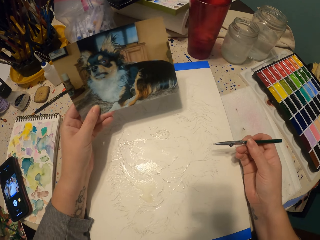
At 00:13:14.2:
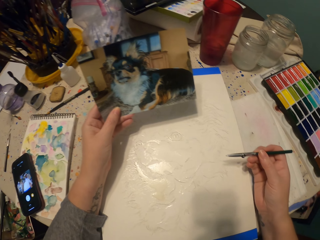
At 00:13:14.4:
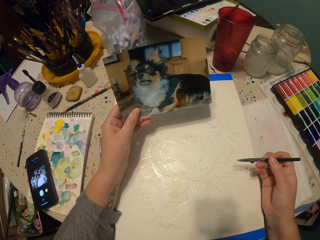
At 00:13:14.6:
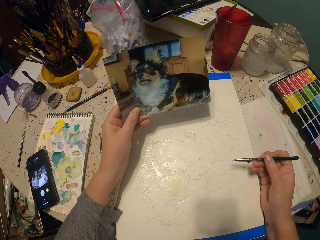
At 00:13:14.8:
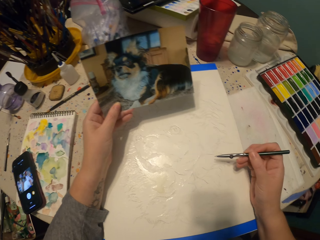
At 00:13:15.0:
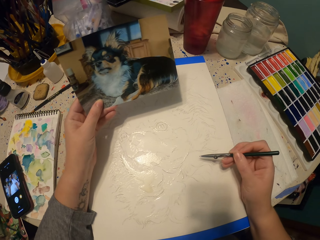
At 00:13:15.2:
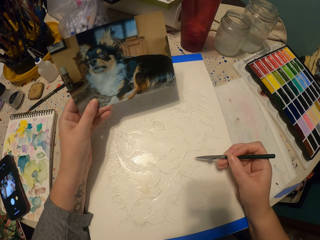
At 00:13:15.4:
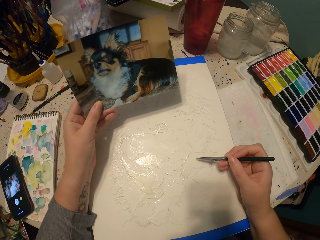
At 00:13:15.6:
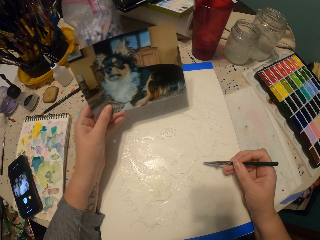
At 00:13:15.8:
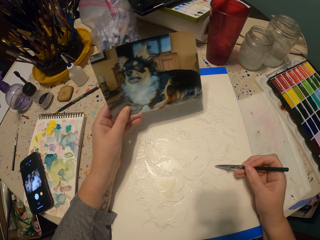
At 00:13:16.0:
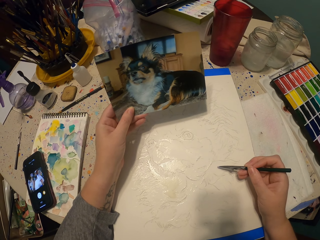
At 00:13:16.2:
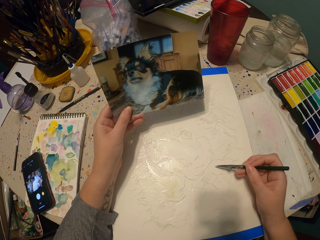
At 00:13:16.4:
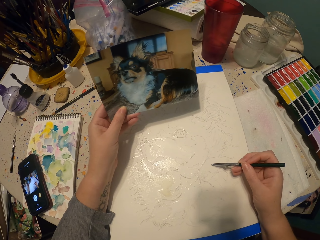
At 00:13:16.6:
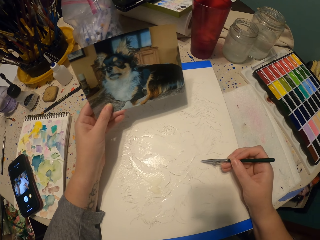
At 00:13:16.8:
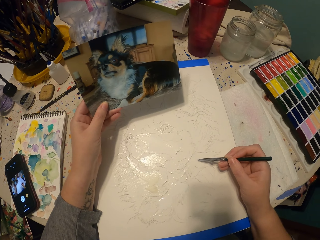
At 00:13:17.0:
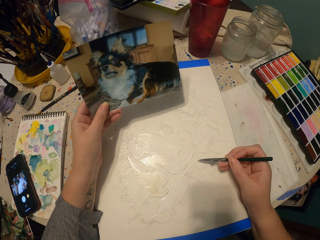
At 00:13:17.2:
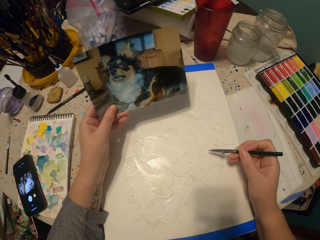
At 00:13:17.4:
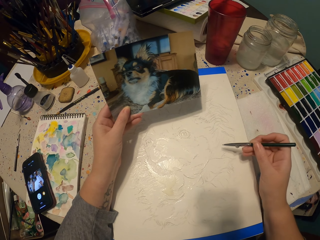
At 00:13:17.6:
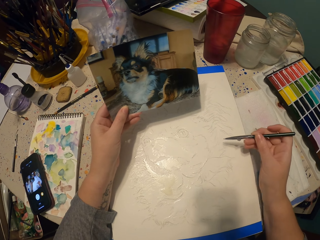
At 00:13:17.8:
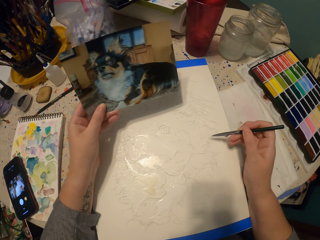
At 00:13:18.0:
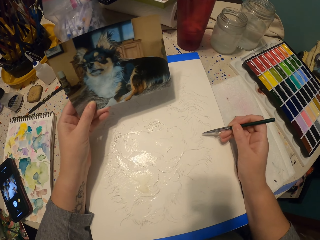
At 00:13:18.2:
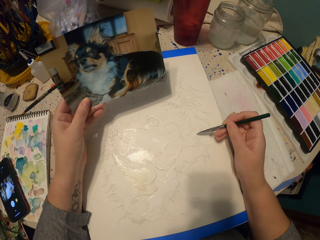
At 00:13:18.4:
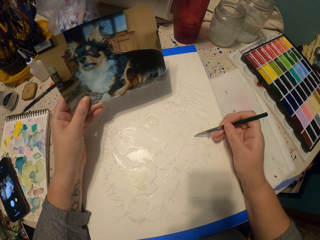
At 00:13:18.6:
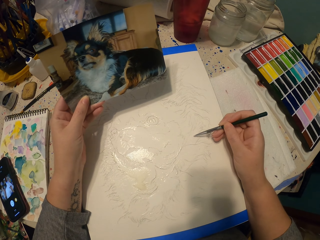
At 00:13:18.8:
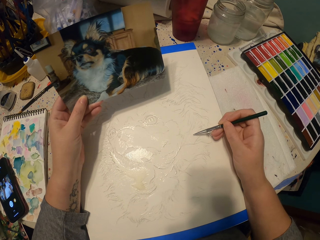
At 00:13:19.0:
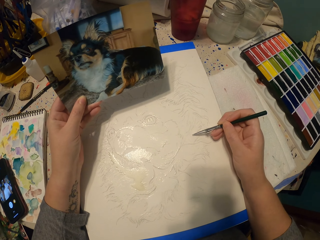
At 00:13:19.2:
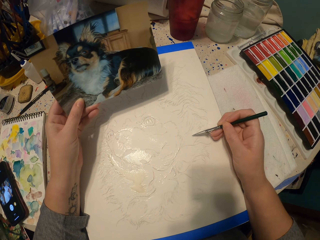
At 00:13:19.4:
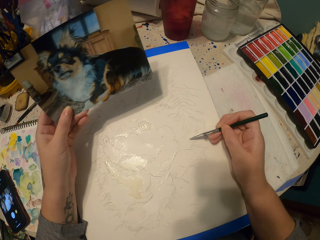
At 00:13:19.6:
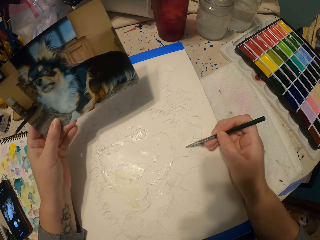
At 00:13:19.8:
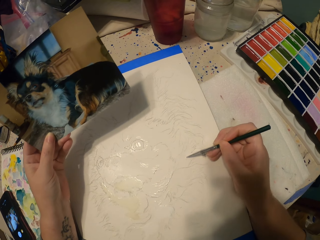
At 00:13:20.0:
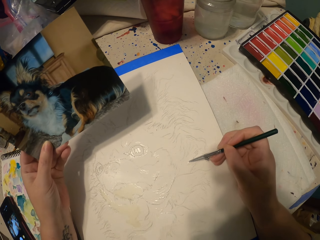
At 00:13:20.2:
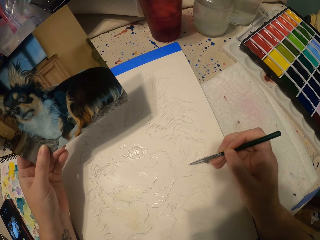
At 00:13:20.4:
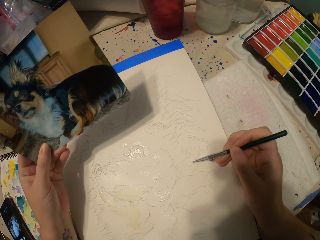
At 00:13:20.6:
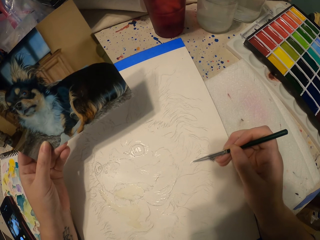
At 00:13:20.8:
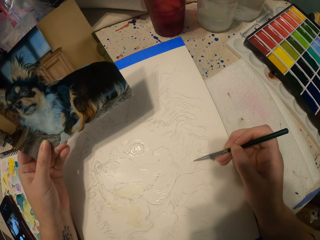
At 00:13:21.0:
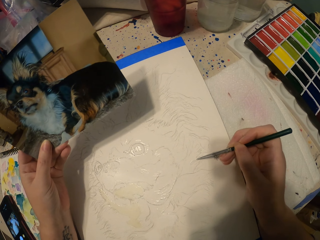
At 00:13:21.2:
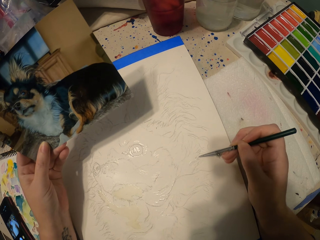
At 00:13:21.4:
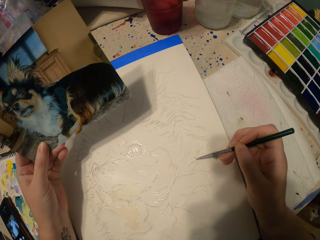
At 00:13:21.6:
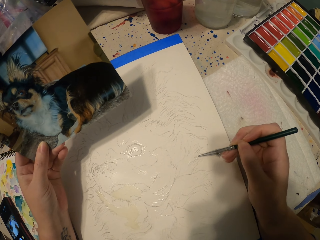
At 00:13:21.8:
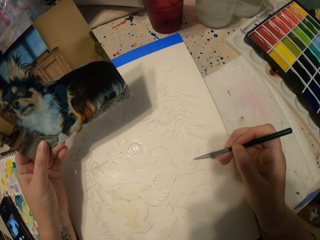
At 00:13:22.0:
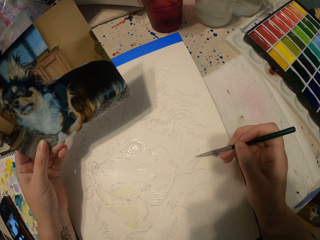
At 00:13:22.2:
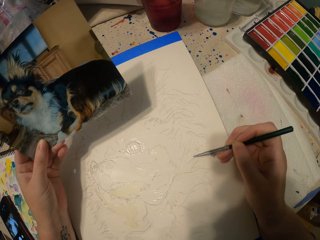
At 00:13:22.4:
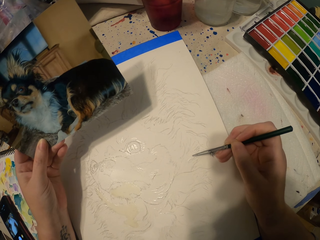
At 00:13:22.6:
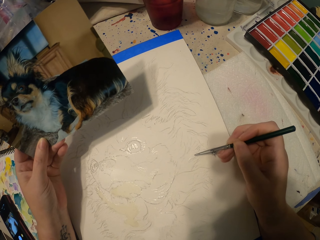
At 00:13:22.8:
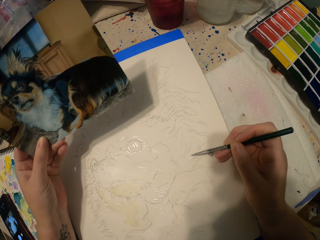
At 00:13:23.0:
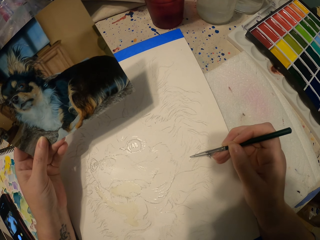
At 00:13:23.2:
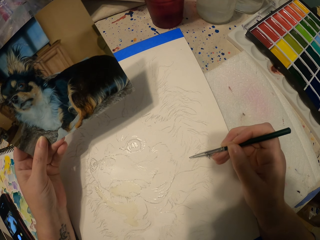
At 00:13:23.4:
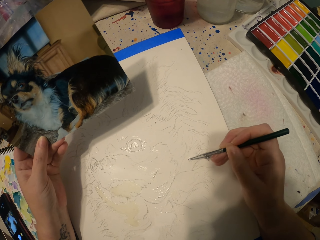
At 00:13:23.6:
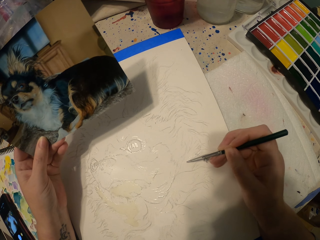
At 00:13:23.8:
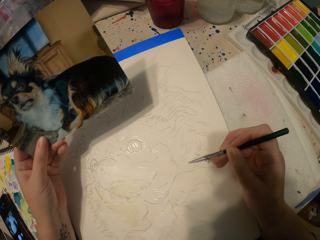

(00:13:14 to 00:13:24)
The camera wearer paints the picture.

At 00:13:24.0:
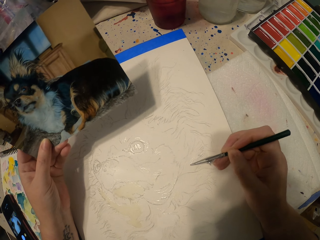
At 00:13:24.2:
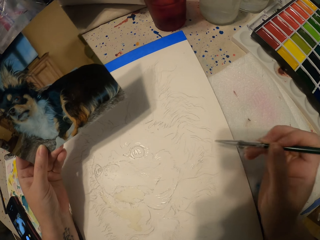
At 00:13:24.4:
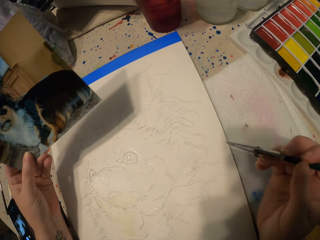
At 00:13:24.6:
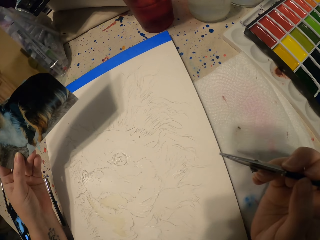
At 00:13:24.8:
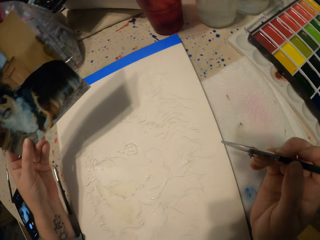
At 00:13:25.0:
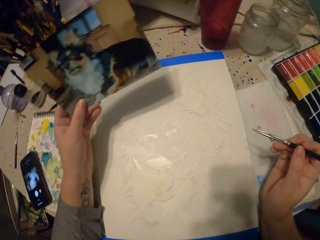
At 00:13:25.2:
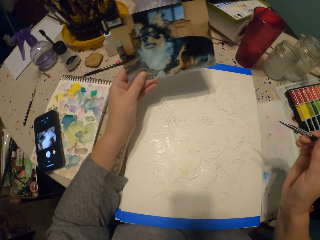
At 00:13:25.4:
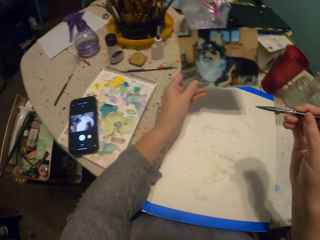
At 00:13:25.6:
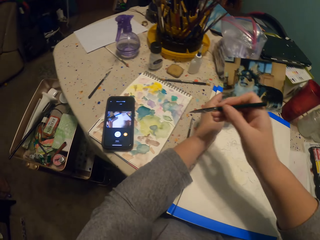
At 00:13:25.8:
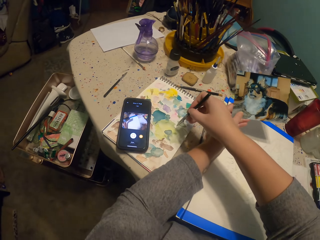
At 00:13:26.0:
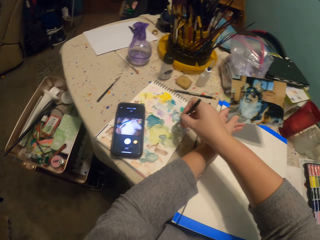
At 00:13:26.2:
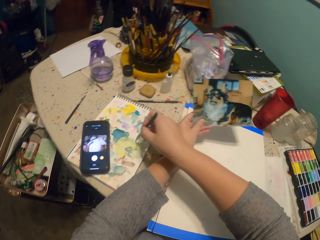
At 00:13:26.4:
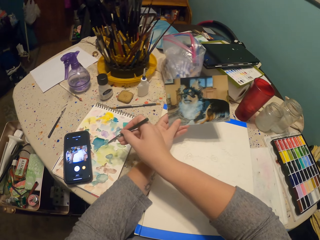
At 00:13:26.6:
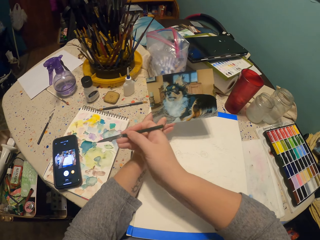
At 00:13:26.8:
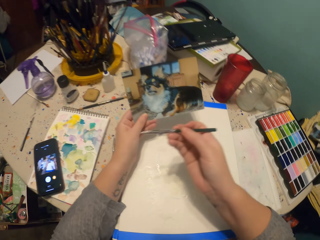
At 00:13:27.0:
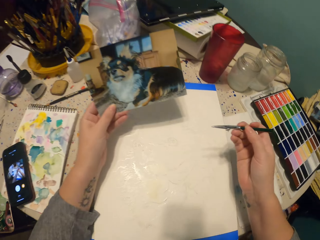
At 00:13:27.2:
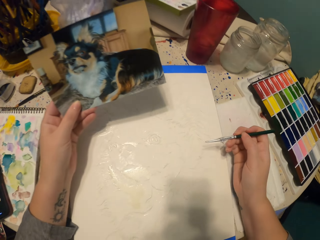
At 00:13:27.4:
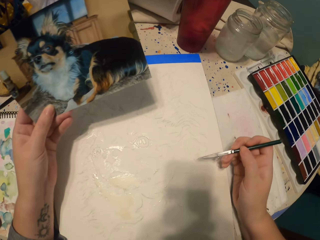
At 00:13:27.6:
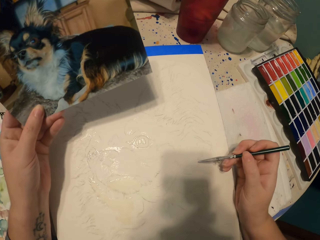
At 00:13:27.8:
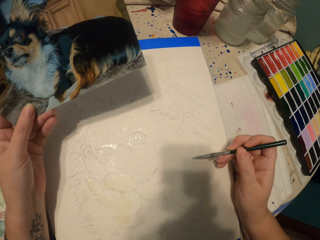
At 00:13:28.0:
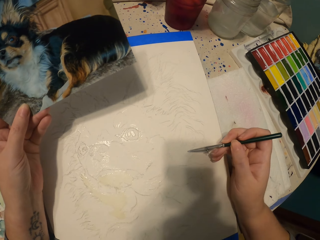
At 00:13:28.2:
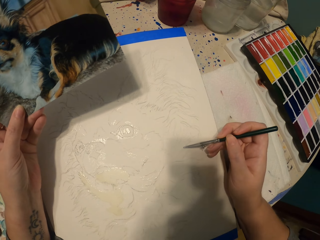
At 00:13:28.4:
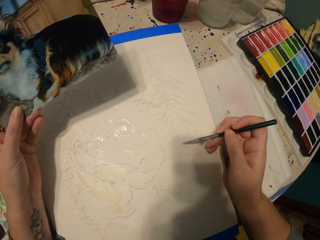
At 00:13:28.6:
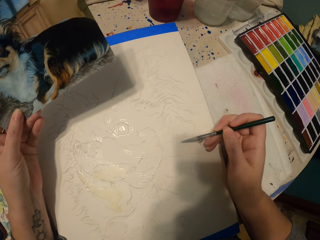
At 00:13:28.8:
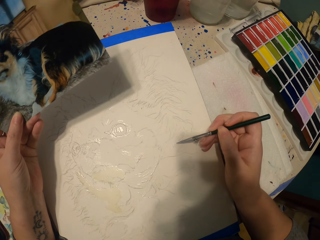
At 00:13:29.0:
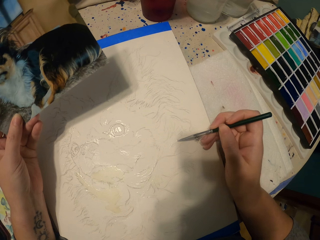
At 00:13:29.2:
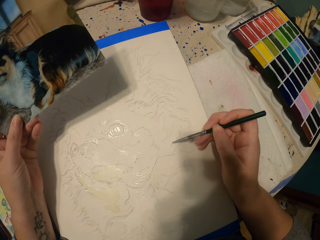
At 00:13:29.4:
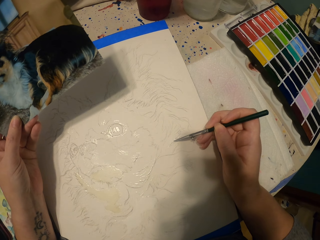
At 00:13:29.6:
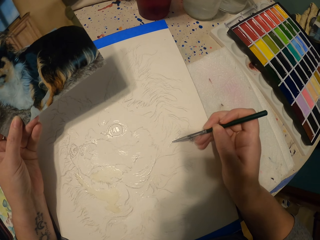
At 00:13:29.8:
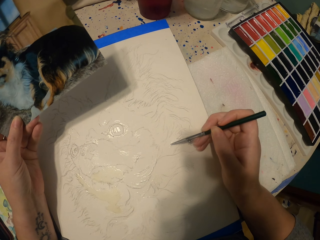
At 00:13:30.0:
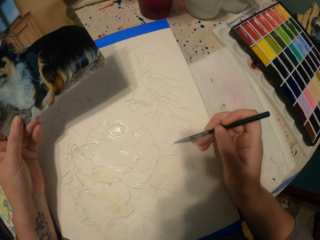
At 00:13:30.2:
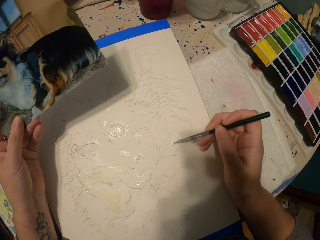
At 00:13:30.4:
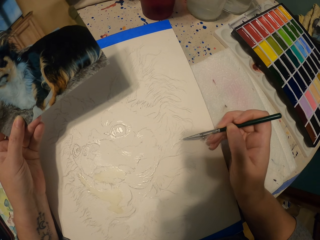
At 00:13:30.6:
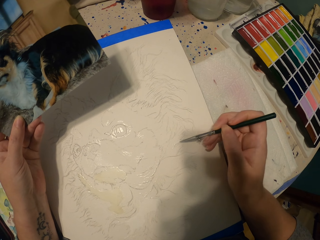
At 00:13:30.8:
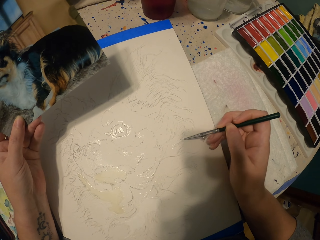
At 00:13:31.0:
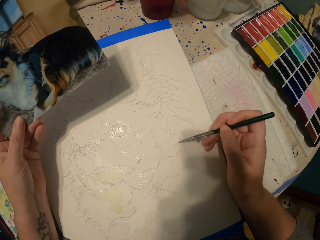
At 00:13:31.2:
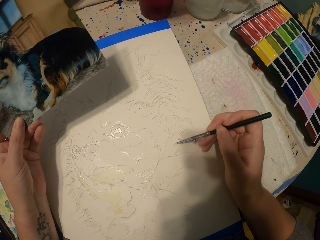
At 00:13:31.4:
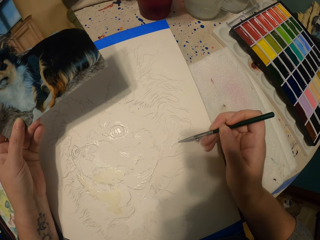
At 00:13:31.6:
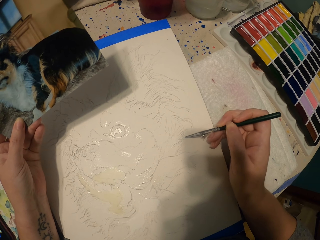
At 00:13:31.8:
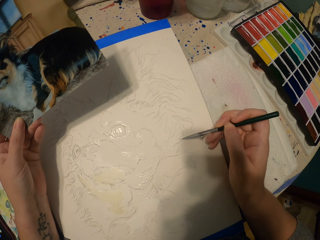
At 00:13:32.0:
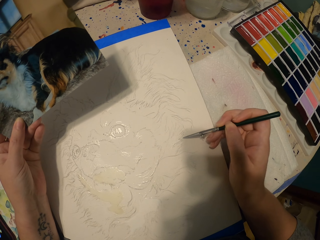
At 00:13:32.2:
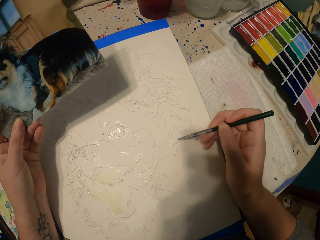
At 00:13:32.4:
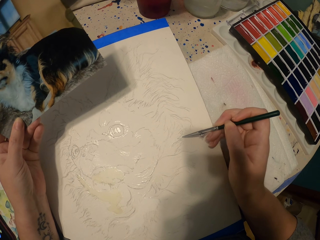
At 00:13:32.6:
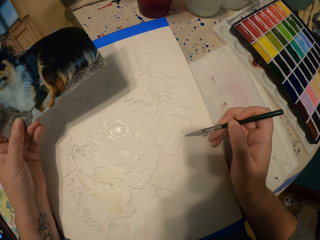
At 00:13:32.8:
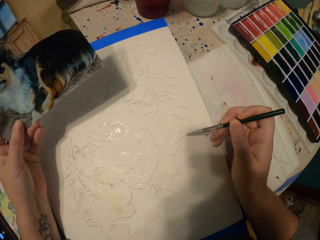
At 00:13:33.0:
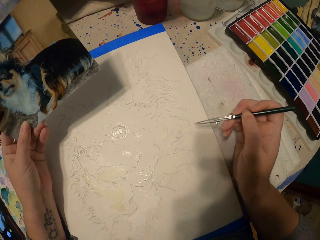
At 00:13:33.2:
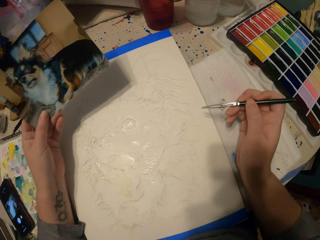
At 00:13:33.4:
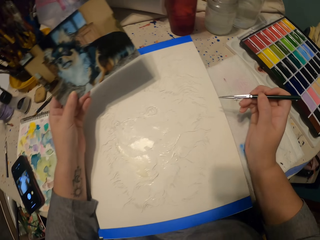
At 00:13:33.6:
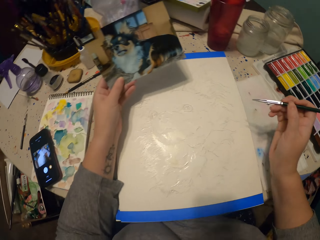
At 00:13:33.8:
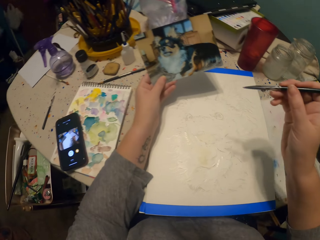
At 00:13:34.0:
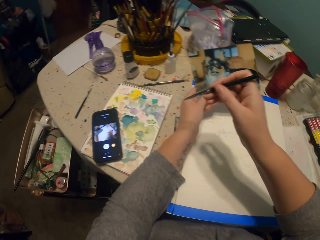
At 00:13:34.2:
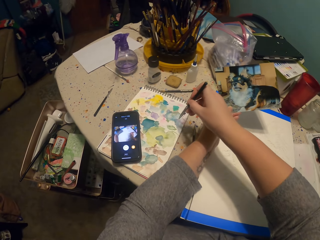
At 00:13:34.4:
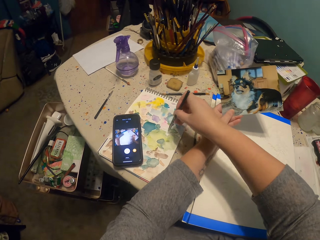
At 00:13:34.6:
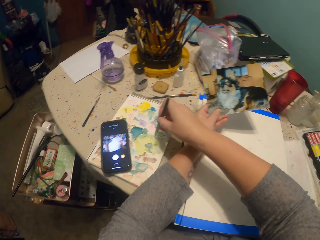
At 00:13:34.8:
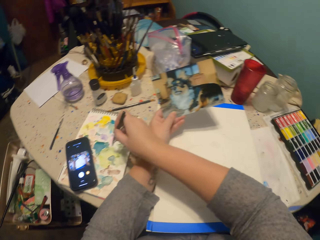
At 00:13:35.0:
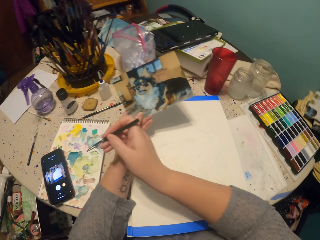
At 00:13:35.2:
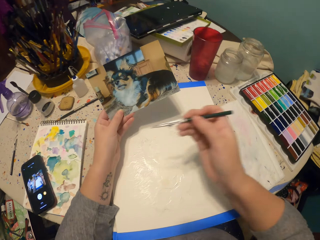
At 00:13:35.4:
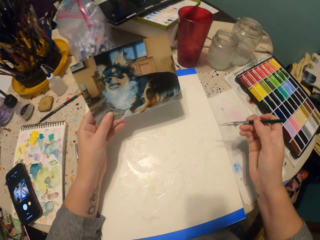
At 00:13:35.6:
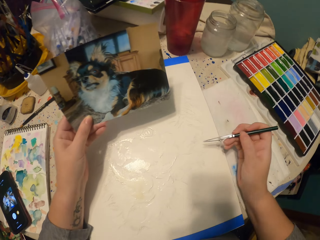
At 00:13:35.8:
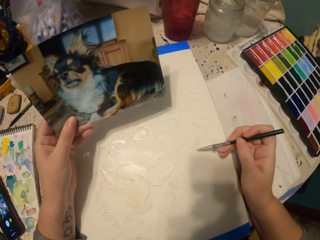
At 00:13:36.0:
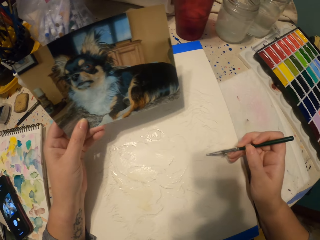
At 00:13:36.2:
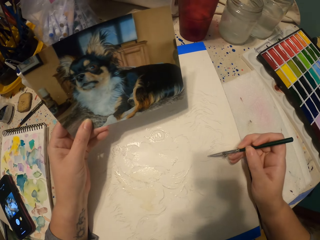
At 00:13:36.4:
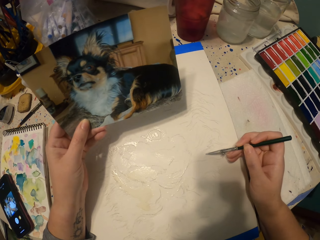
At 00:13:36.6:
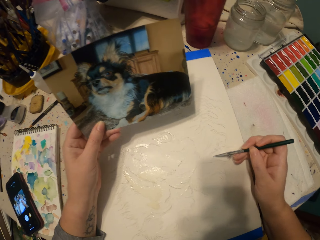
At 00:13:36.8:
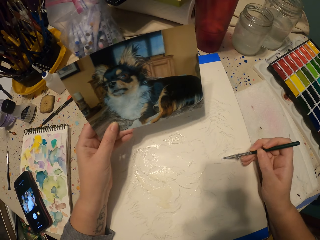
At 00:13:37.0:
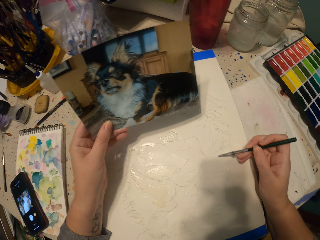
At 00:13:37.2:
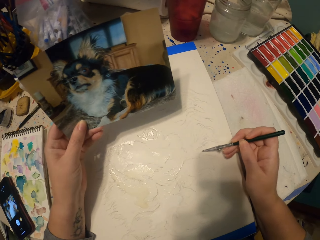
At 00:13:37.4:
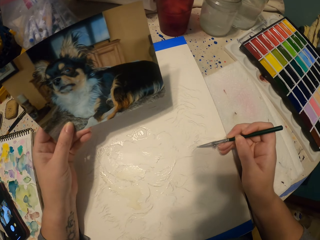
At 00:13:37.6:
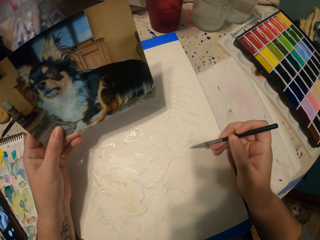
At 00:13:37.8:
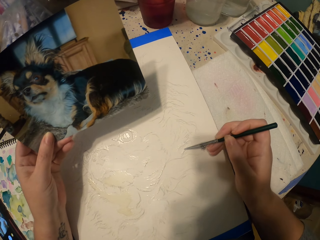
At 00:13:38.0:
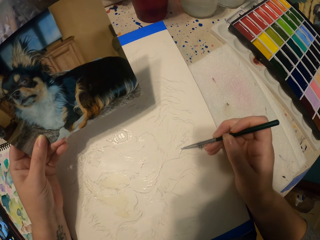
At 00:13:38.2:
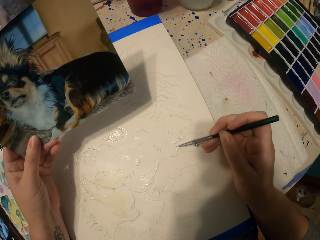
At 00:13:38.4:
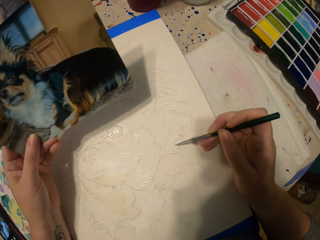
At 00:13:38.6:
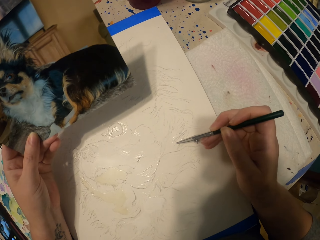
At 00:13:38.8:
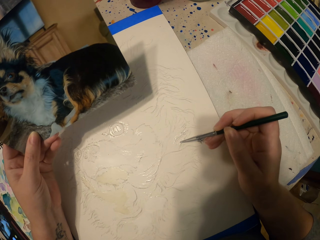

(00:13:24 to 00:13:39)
The camera wearer moves the painting pencil away from the picture. They dip the painting pencil in the ink. They paint the picture. They dip the painting pencil in the ink. They paint the picture.
